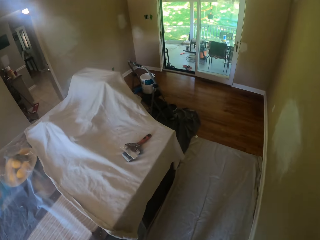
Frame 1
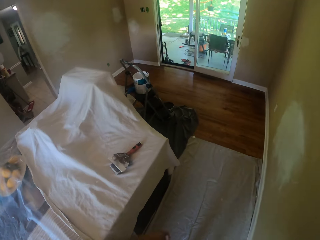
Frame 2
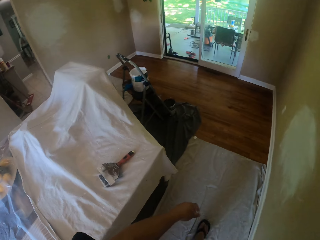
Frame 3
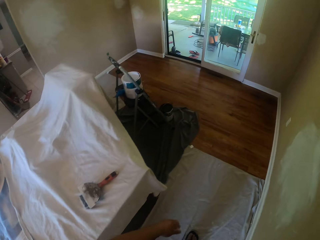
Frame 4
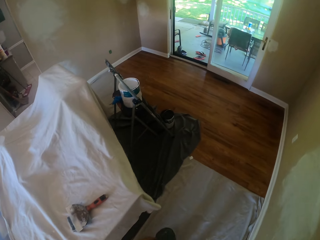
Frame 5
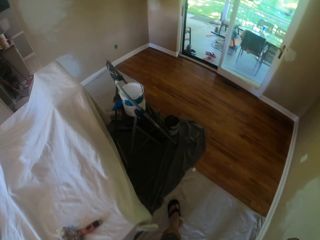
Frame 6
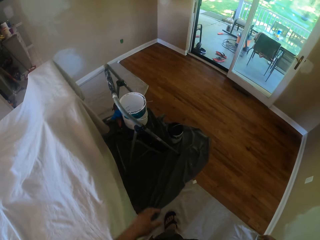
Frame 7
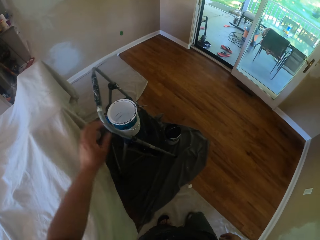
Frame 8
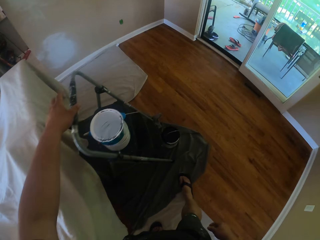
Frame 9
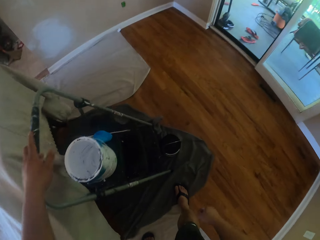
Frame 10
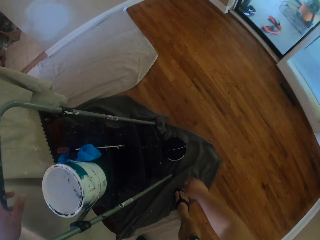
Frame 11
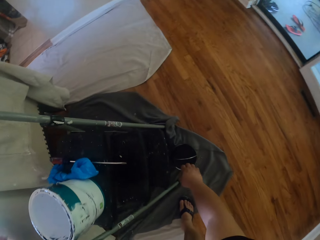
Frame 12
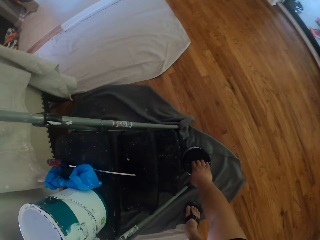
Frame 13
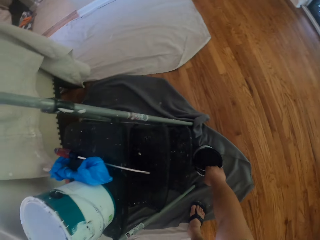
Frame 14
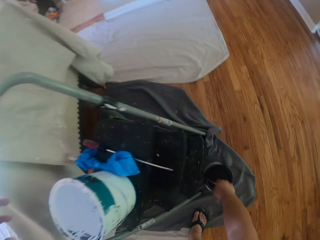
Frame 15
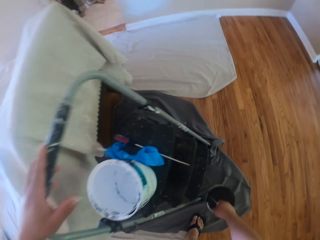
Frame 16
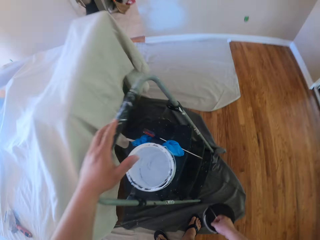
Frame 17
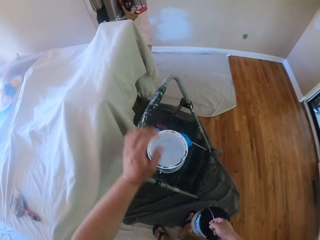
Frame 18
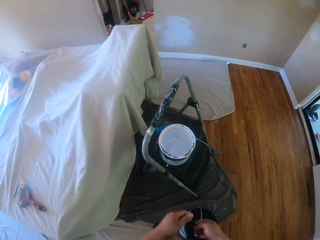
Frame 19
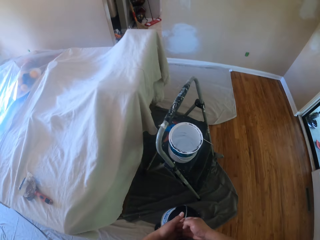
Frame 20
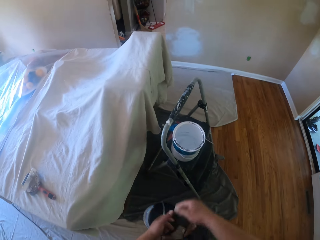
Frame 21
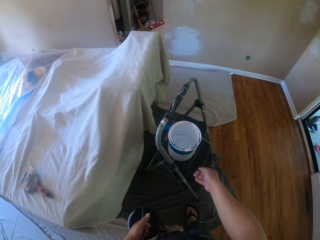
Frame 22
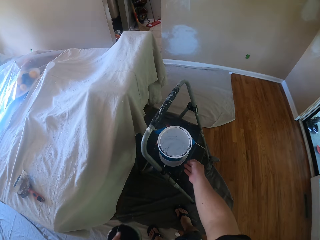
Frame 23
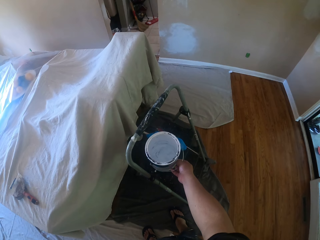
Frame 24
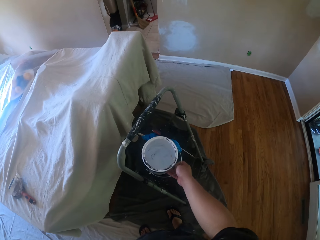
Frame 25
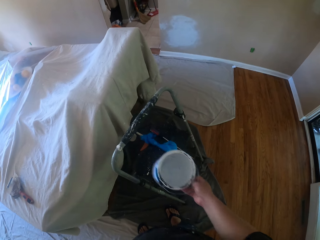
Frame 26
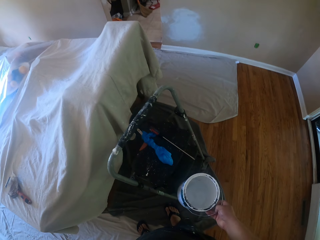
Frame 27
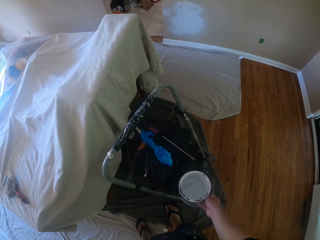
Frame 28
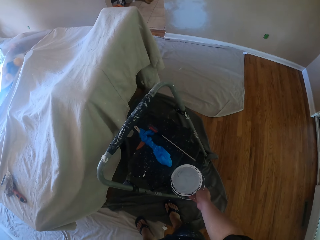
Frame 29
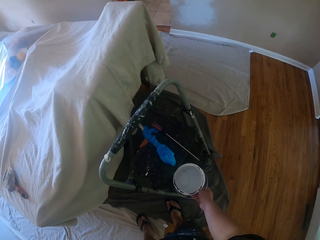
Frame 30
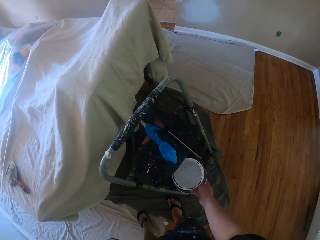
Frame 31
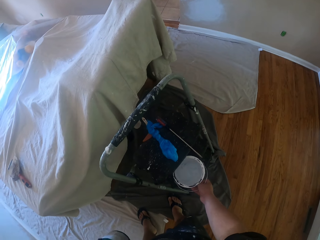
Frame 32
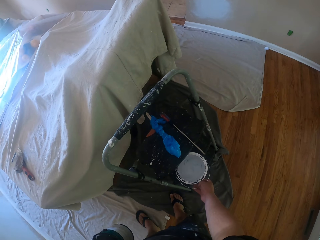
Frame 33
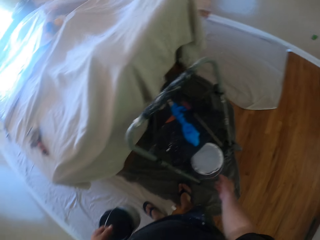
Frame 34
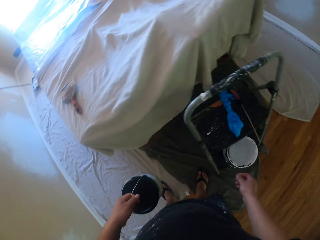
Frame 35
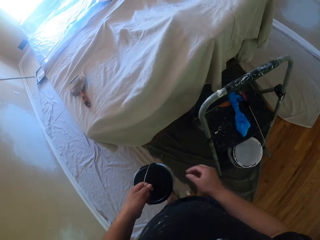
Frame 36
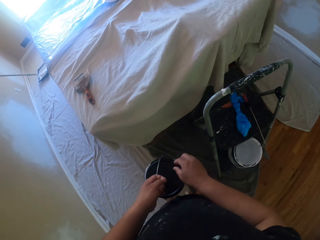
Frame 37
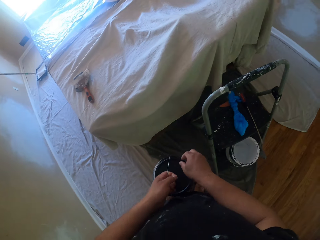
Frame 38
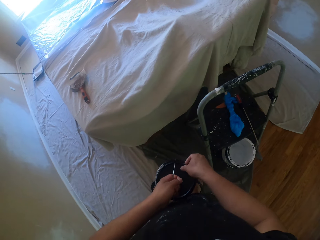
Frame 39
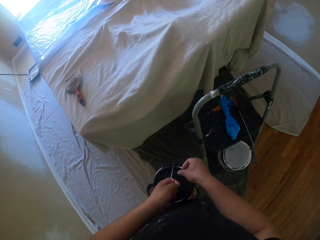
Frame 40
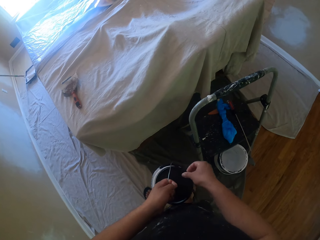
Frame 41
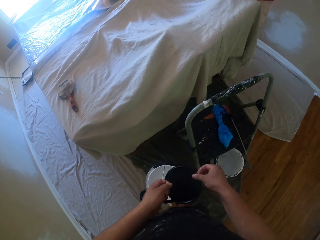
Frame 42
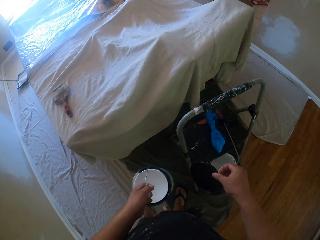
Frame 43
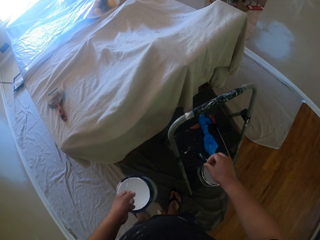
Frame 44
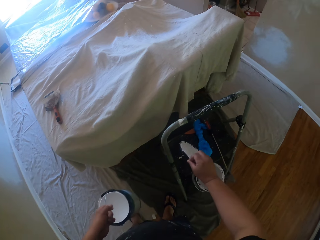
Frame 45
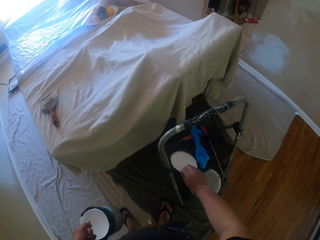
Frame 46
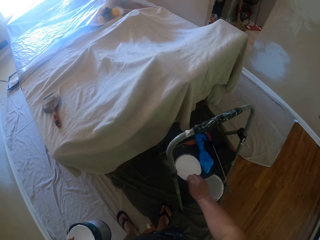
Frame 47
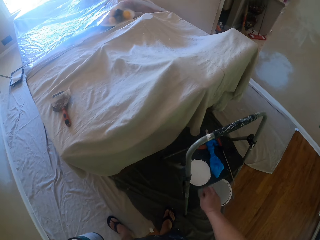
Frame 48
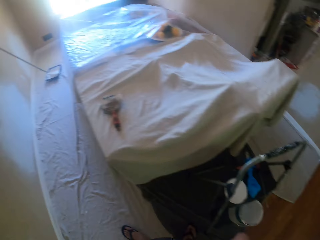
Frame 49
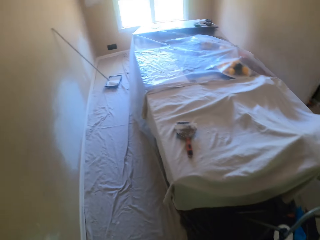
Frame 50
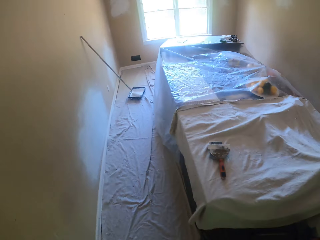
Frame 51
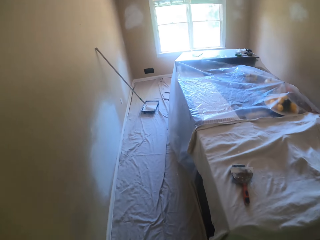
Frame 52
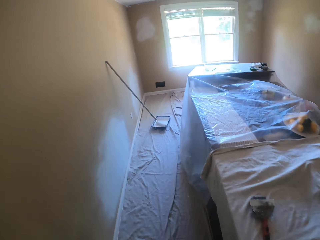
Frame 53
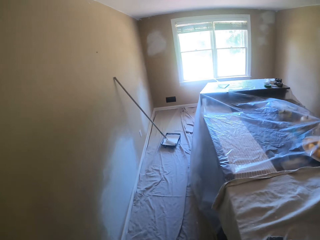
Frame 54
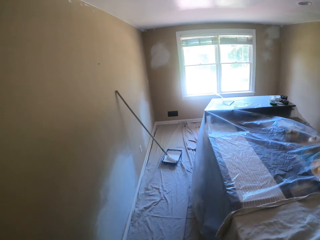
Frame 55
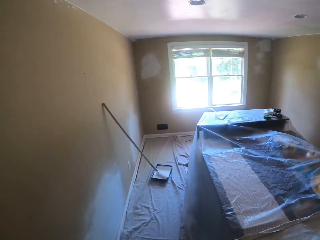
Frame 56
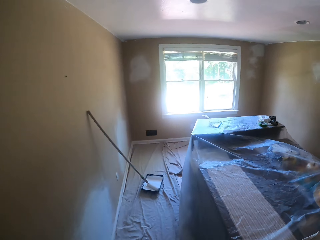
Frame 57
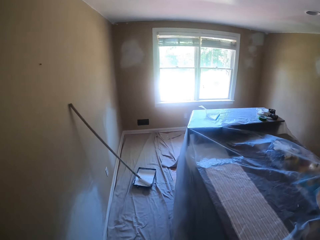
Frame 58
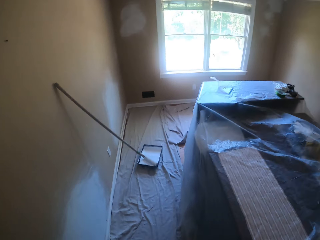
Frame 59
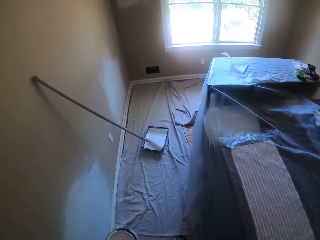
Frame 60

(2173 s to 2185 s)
The camera wearer walks in the house toward the ladder. He carries a paint can beside the ladder with his right hand. He picks up the paint can. He lets go of the ladder with the left hand and holds the paint can with the left hand. He moves the paint can down the ladder with his right hand. He picks up an empty container and places the empty container on the ladder. He takes off the lid of the paint can with his right hand. He drops the lid on the ladder with his right hand. He walks towards the paint roller and the paint tray.

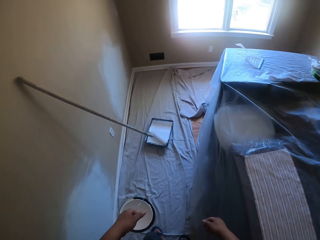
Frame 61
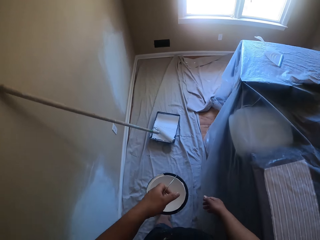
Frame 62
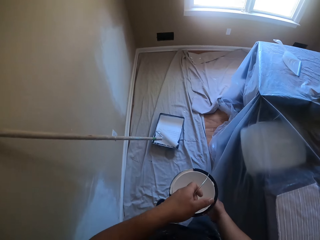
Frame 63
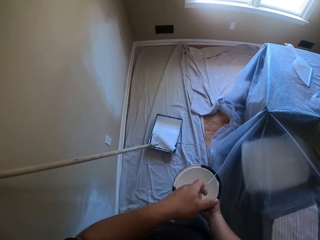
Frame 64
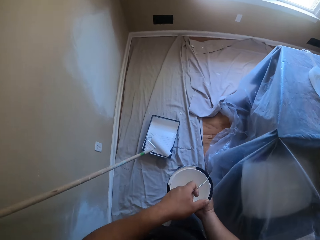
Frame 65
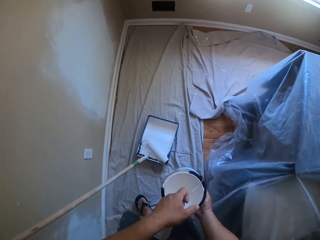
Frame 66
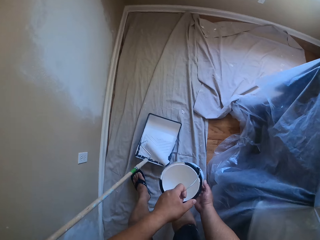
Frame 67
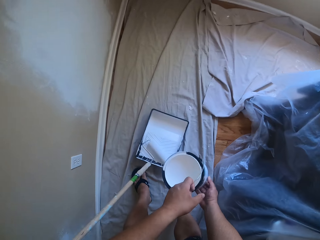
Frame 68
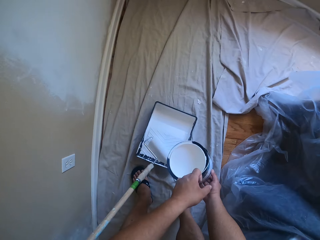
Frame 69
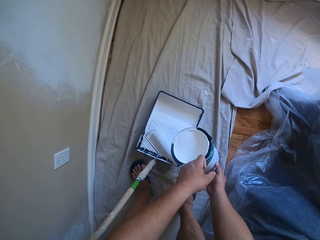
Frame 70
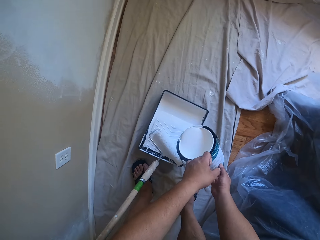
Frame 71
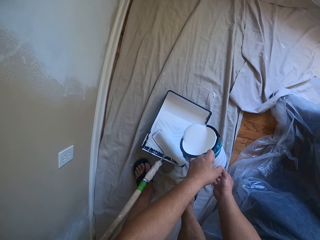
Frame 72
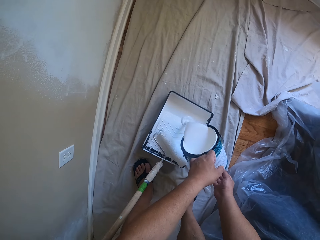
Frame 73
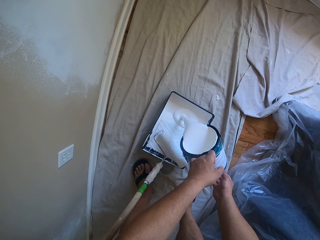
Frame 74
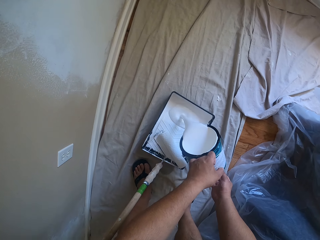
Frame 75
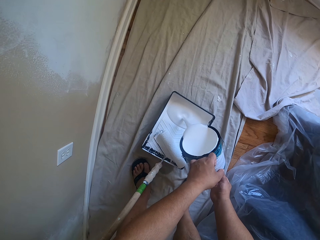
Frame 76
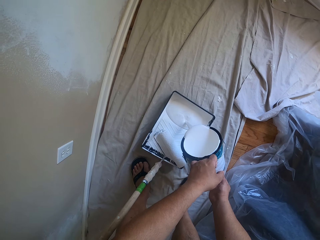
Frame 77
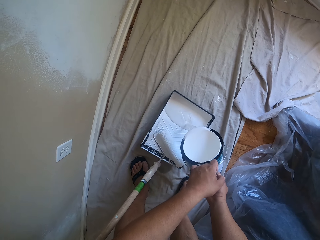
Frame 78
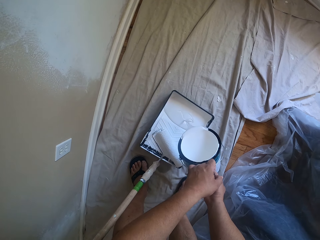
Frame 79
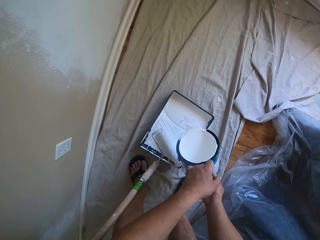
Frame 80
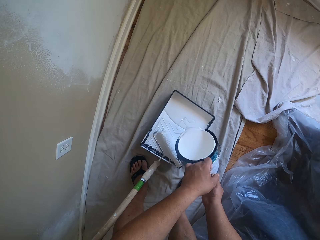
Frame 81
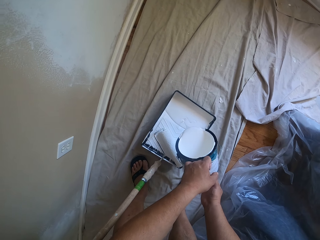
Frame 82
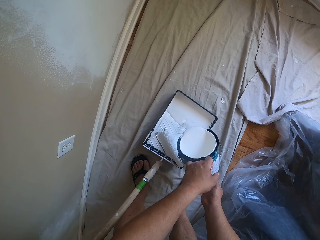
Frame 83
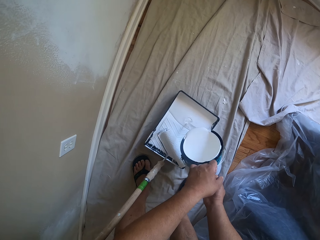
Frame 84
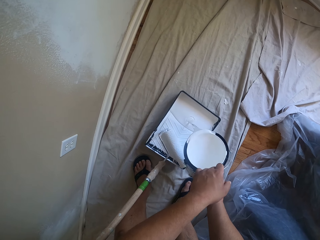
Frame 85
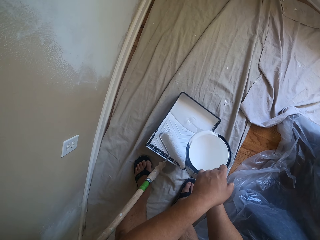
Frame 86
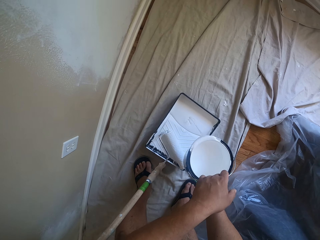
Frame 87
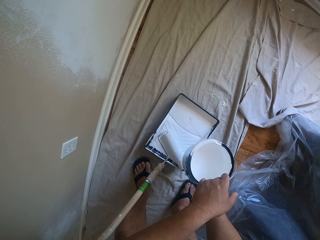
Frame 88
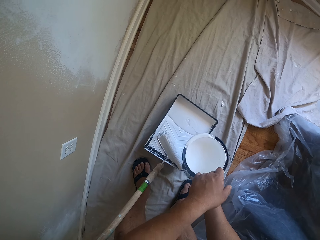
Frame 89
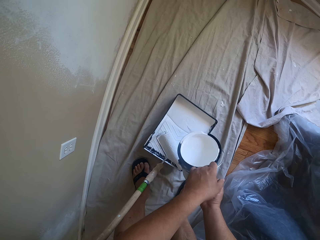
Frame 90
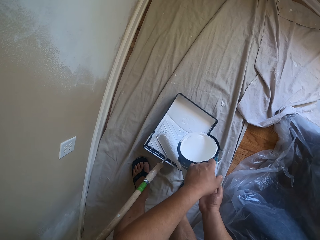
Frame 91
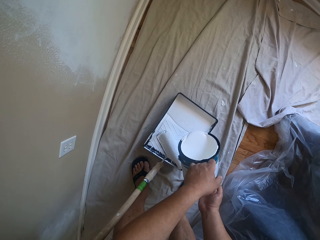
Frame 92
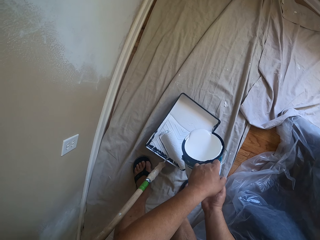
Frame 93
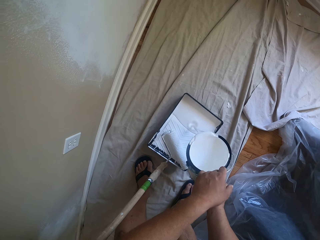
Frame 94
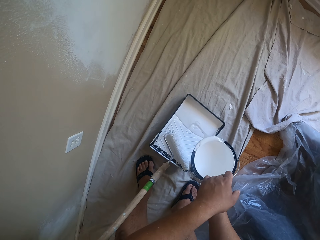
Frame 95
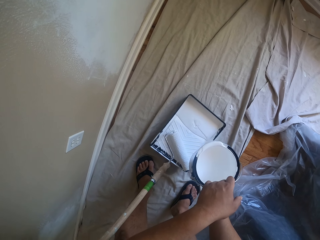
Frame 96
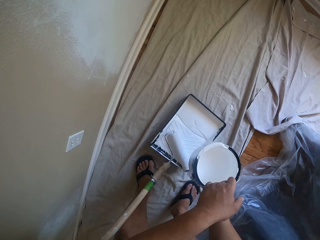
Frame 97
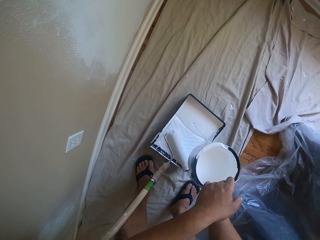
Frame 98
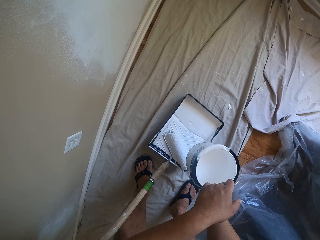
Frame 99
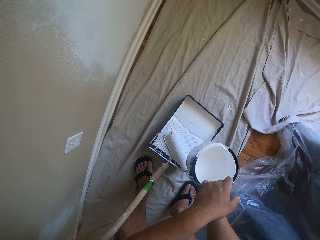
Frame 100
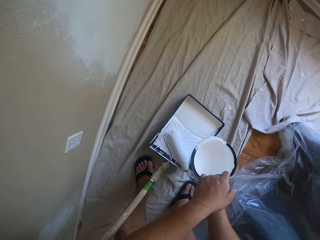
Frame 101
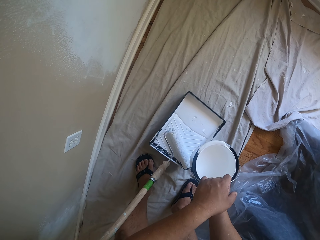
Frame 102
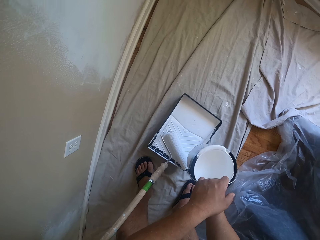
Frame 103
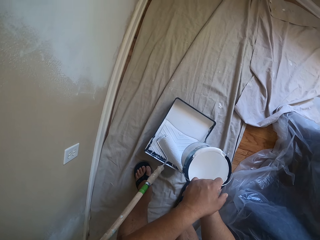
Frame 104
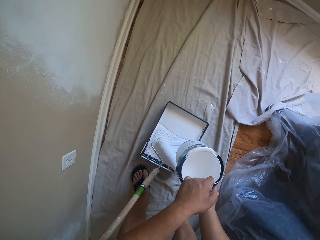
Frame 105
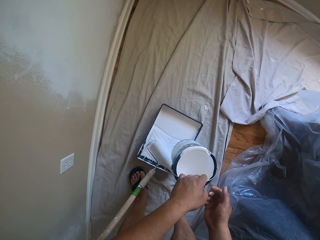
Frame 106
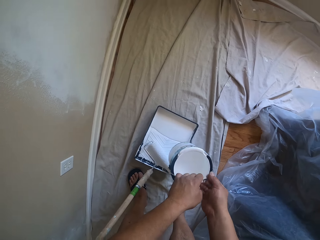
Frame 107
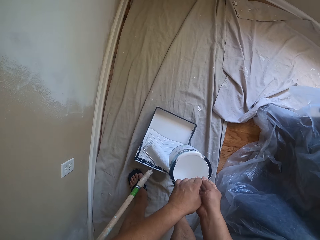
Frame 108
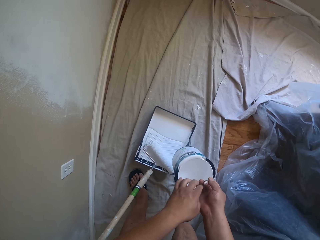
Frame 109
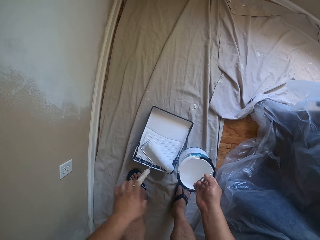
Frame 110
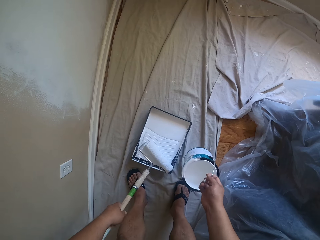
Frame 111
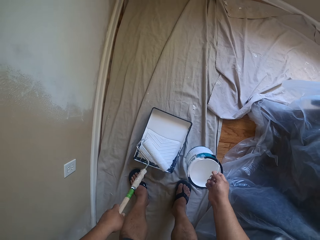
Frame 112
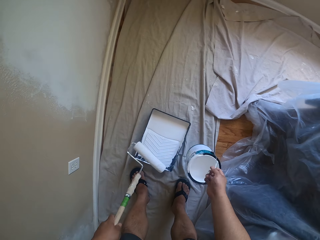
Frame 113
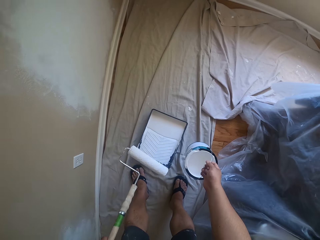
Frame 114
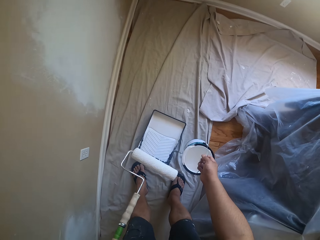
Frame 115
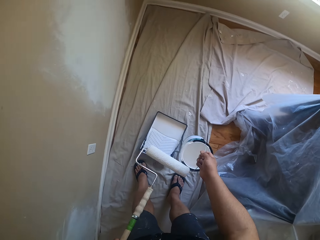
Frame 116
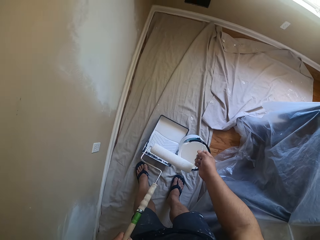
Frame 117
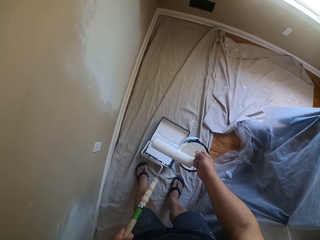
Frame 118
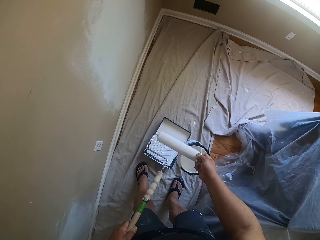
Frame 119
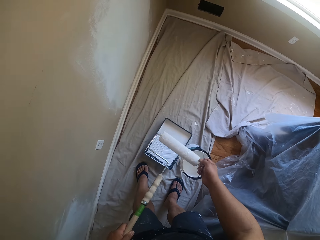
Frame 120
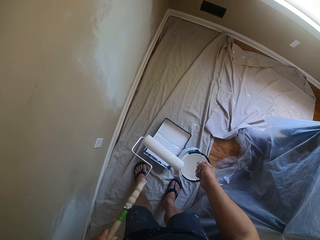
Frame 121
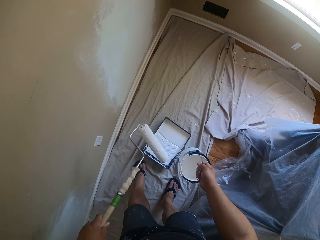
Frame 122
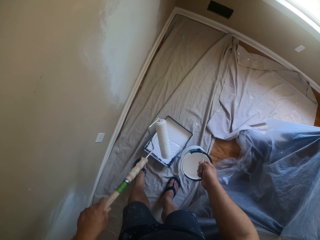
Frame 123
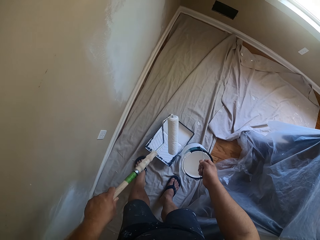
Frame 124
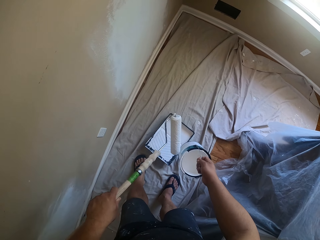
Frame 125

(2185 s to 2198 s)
The camera wearer holds the paint can with both hands. He pours paint from the paint can into the paint tray. He holds the paint can handle with his right hand. He picks the paint roller from the tray with his left hand. He cleans paint off the paint can with the paint roller. He rolls the paint roller on the mouth of the paint can.
